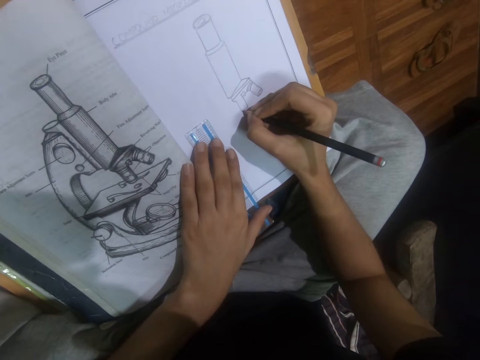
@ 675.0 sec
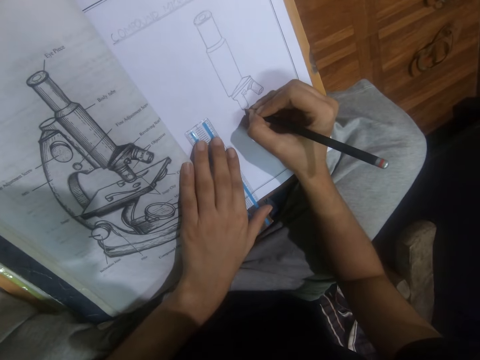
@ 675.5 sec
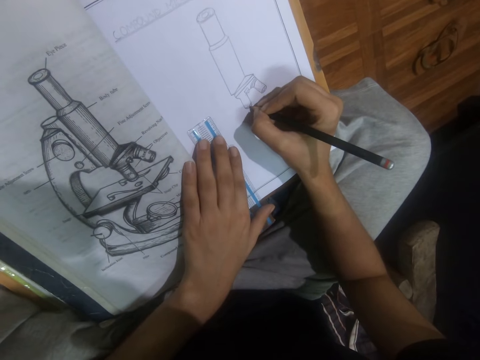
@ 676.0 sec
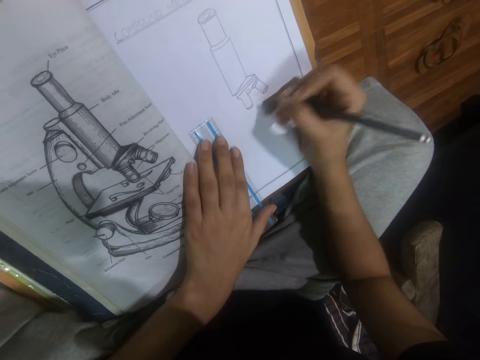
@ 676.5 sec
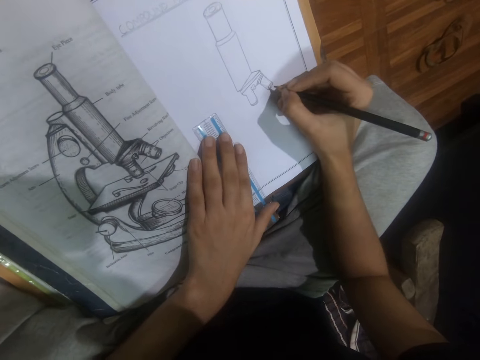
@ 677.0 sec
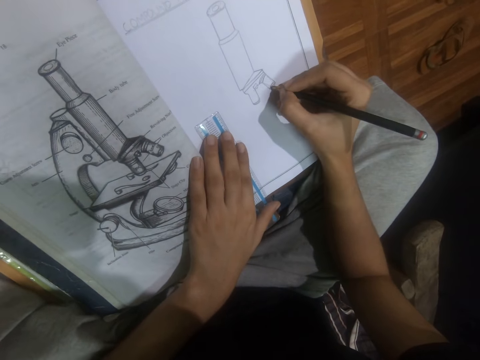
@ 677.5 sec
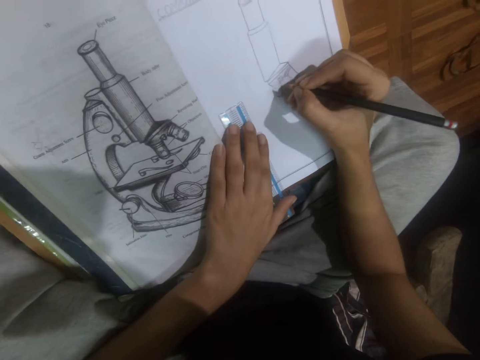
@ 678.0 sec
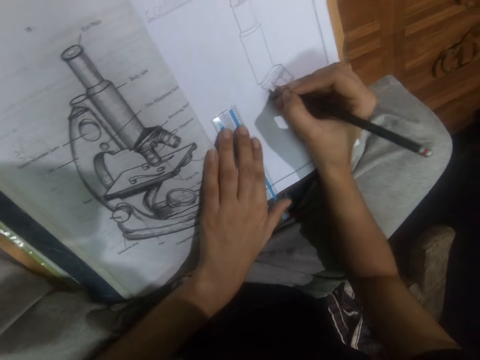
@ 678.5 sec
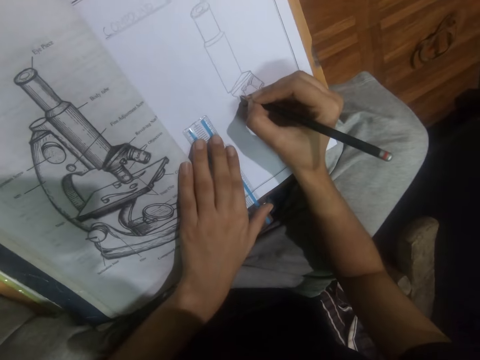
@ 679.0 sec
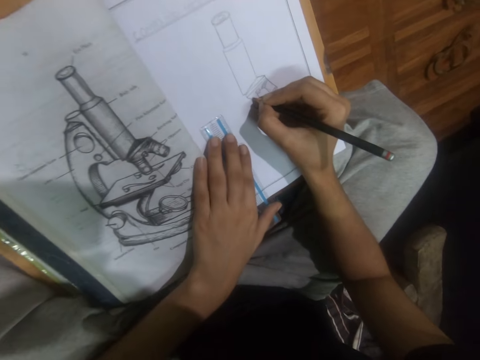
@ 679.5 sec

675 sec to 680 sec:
The camera wearer draws on a book.

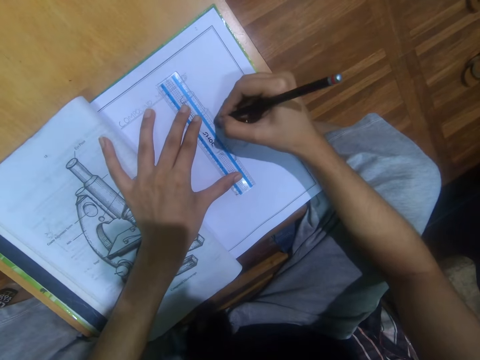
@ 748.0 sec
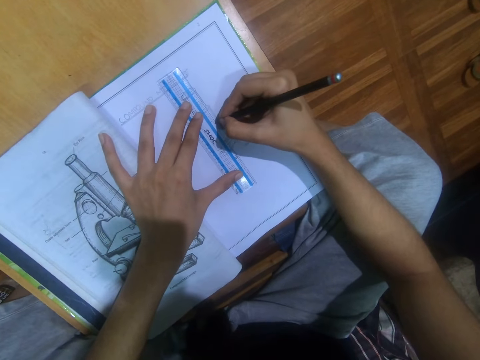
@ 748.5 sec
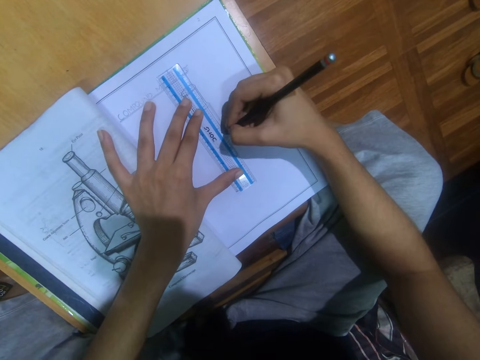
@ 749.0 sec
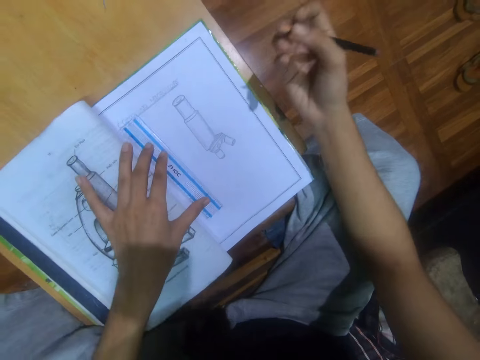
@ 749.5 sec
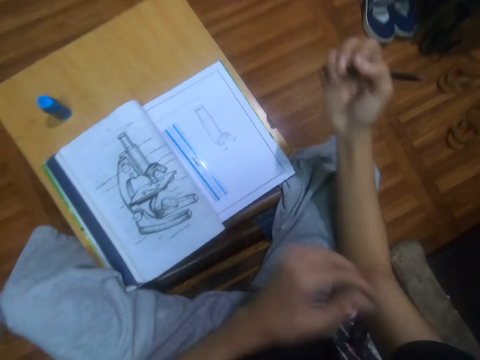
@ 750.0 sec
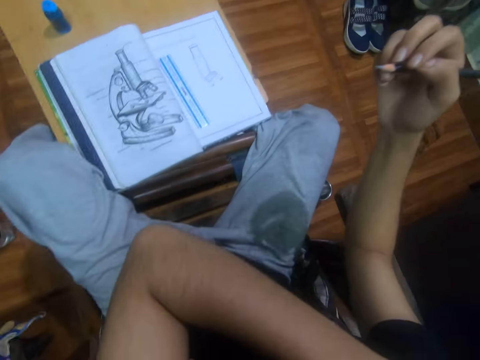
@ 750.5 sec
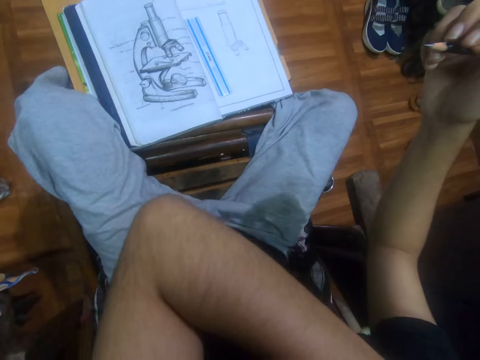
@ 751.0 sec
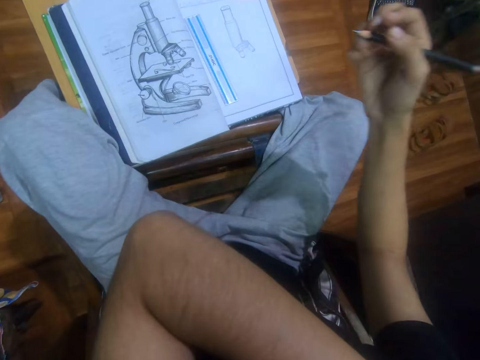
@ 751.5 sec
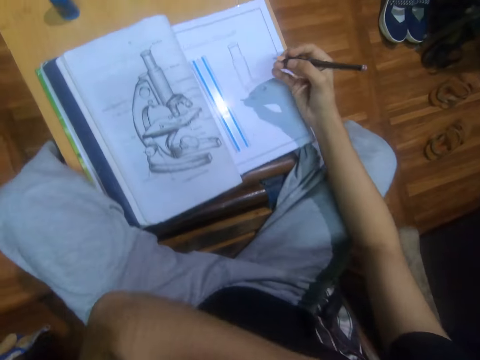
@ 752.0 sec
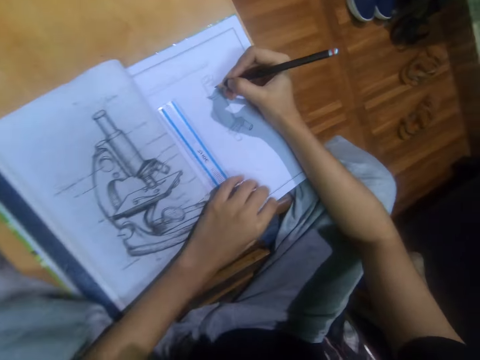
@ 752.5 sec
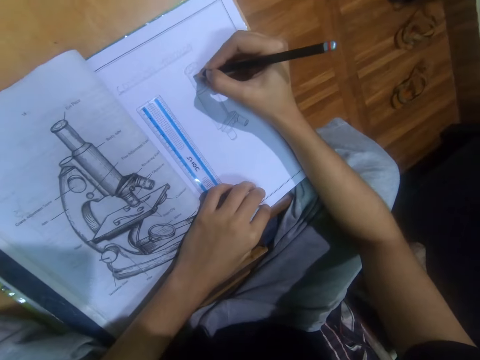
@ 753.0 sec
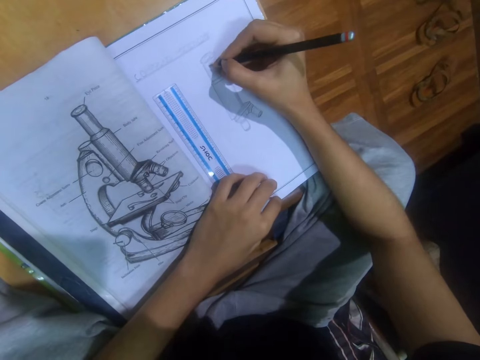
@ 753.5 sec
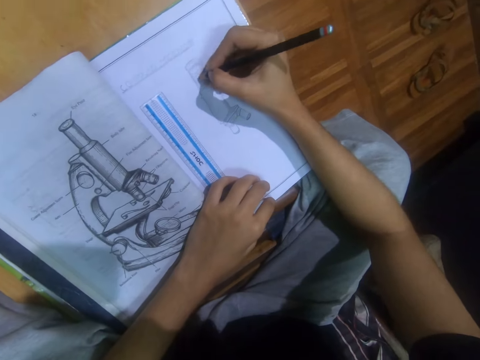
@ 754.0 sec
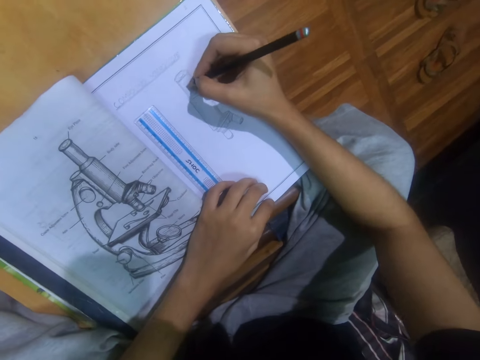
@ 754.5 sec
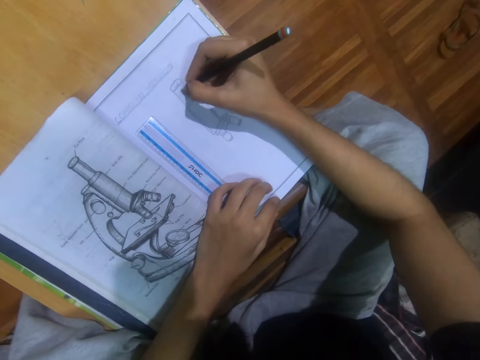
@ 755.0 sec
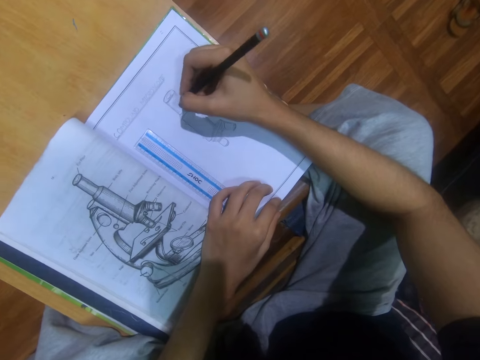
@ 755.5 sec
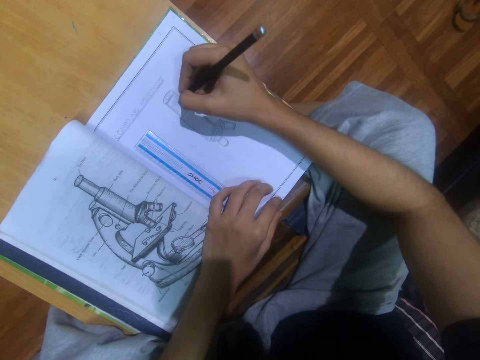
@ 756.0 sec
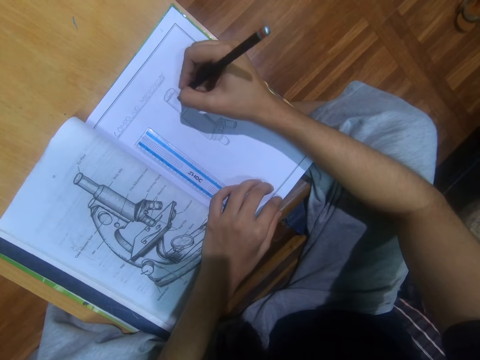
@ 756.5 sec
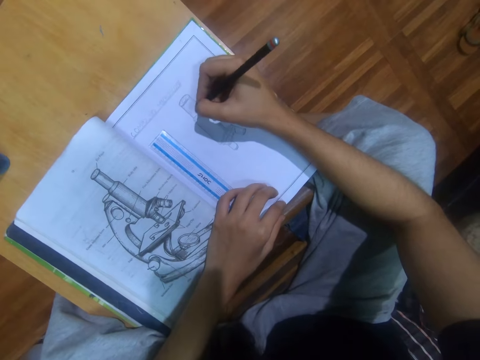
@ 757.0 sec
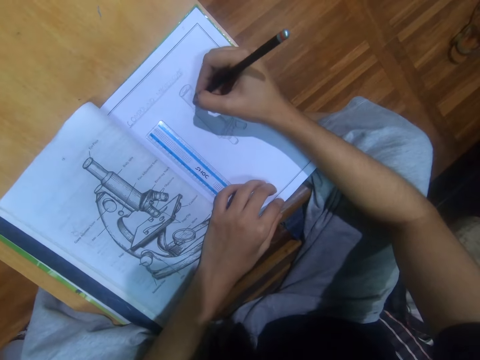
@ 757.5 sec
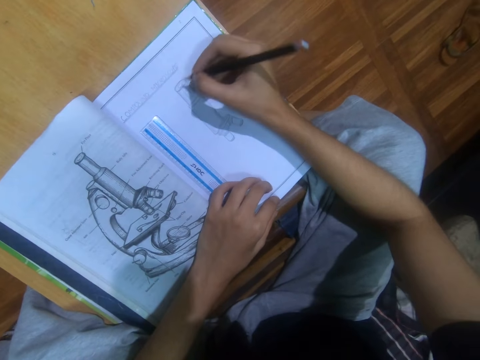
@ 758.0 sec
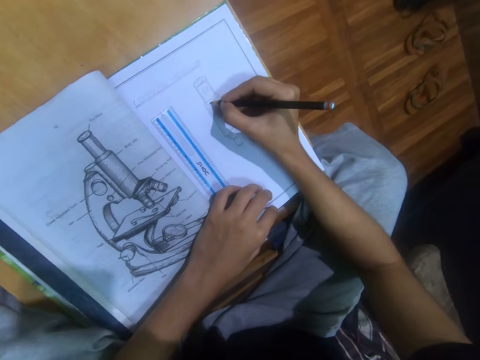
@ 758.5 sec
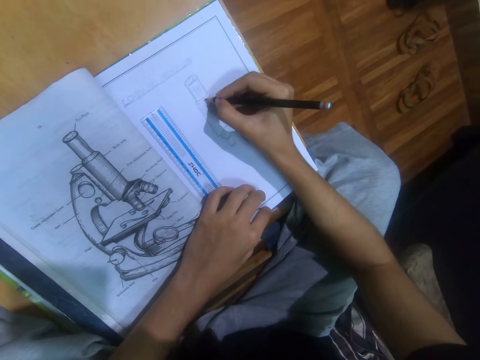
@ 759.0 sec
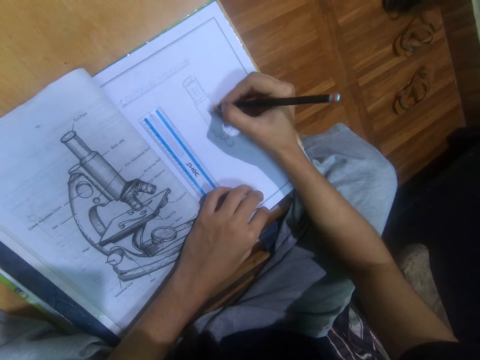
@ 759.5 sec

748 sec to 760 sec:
The camera wearer stares at the book. They scratch themselves. They draw on a piece of paper using a pencil and a ruler.

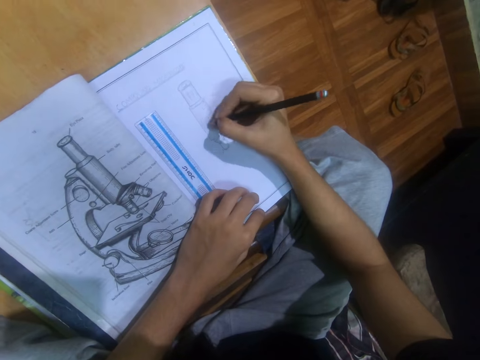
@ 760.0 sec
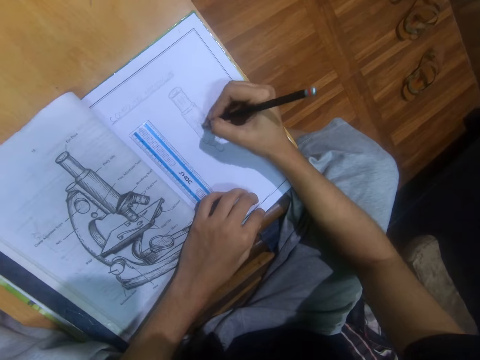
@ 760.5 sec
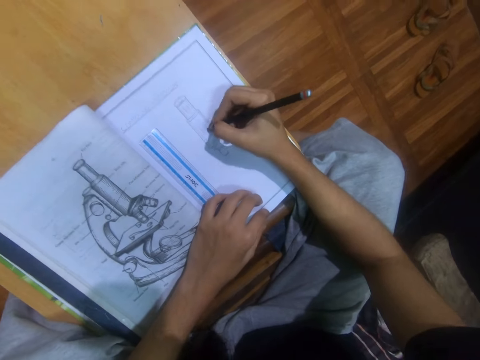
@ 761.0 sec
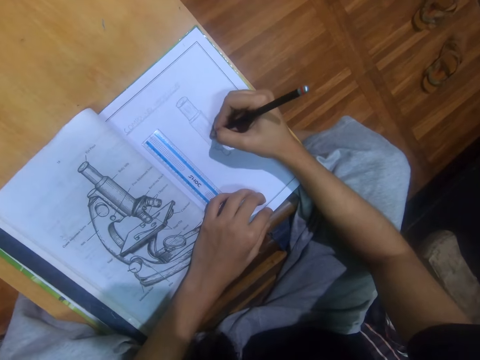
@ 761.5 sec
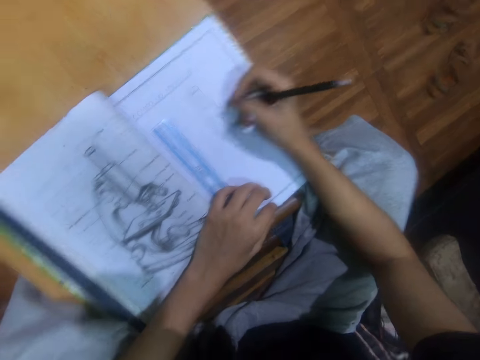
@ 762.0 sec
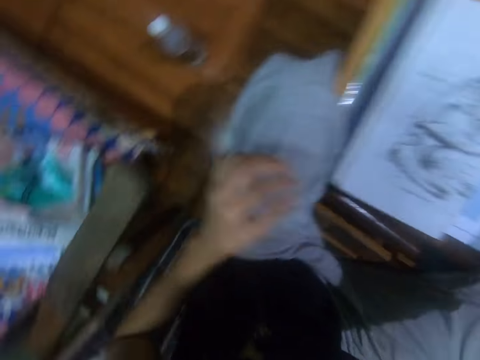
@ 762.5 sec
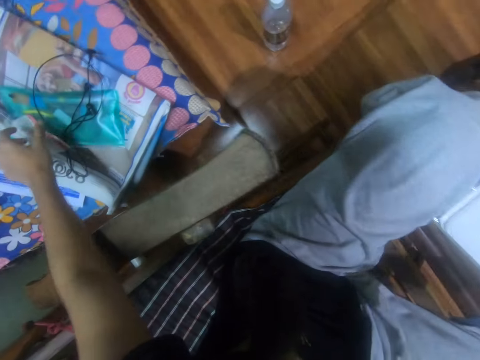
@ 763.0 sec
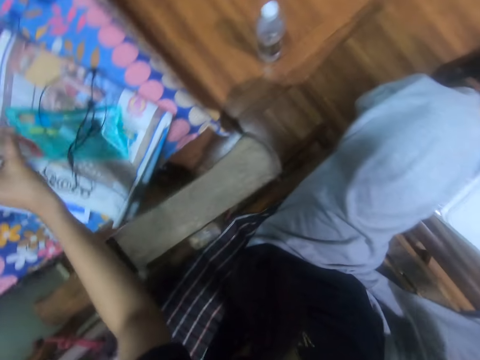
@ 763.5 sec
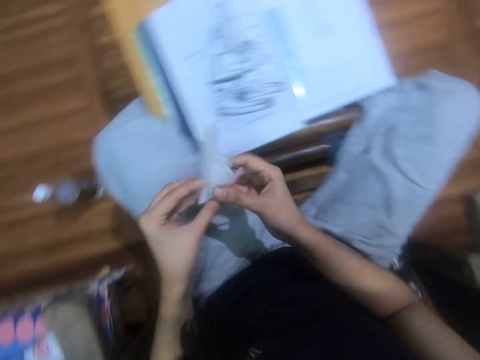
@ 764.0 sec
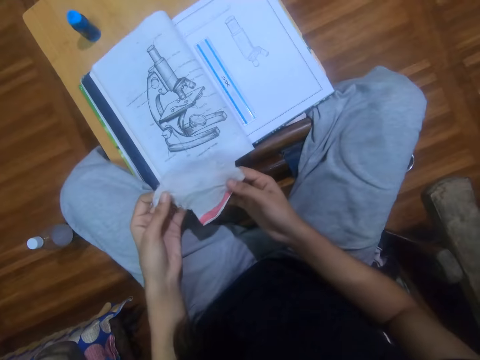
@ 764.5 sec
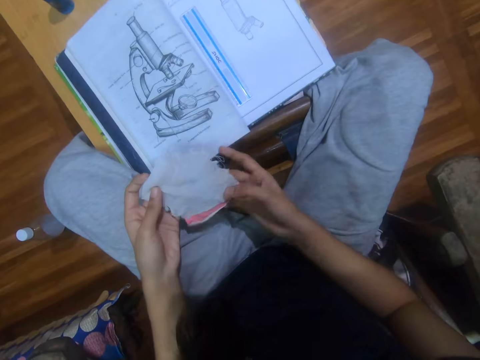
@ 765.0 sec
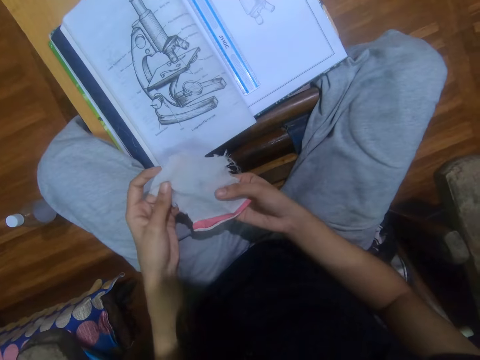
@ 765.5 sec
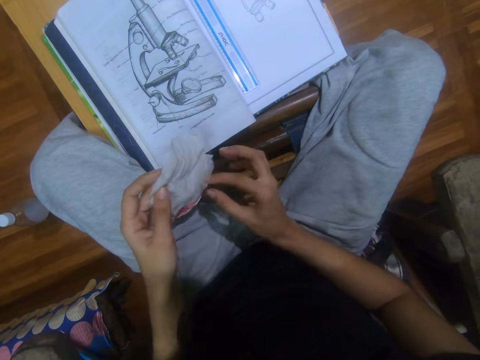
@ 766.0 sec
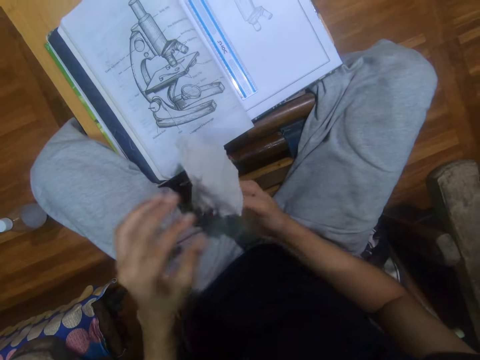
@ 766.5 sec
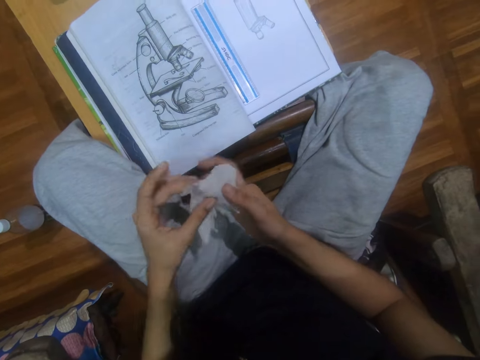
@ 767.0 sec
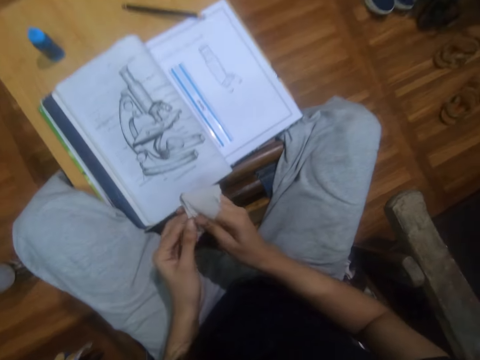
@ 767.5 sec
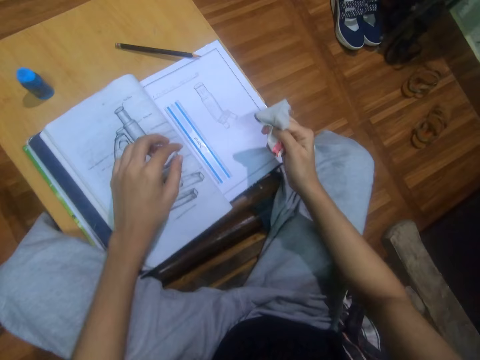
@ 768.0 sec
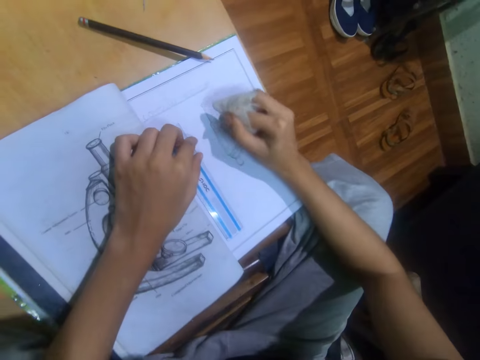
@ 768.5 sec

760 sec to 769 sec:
The camera wearer looks around the apartment. They wrap a piece of clothing on a finger from a floor. They pick a cloth, inspect the cloth and fold the cloth on a finger. They shade the drawn images using the piece of cloth on the finger.
